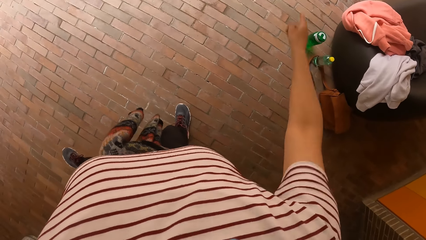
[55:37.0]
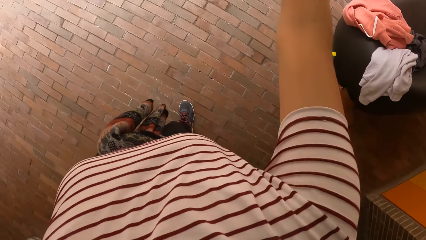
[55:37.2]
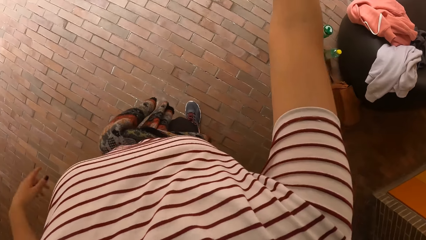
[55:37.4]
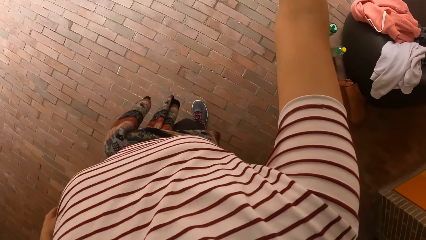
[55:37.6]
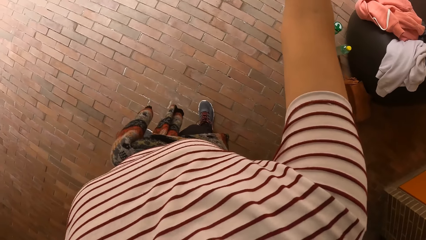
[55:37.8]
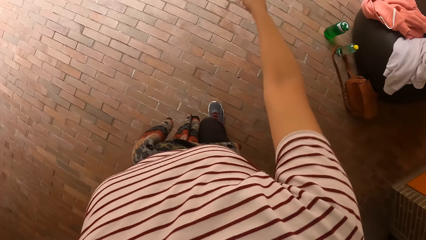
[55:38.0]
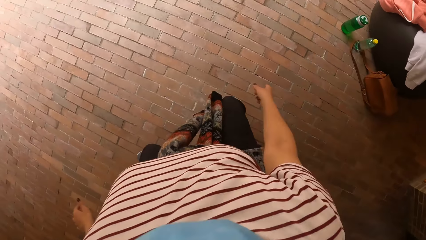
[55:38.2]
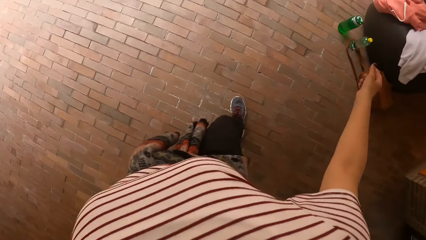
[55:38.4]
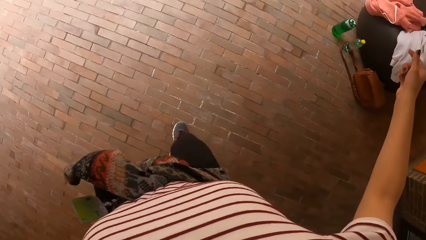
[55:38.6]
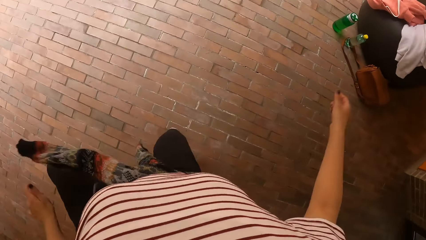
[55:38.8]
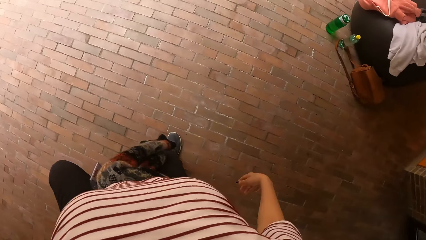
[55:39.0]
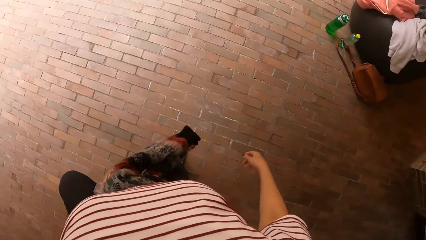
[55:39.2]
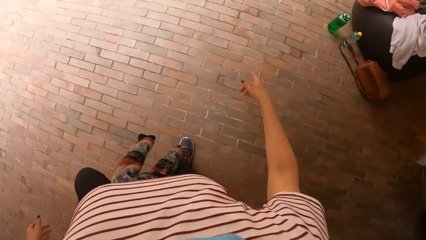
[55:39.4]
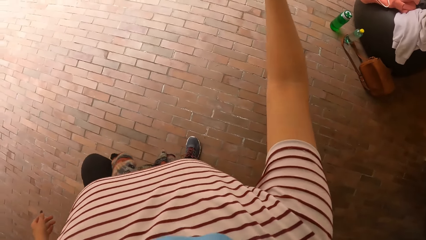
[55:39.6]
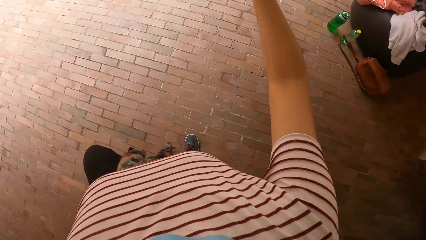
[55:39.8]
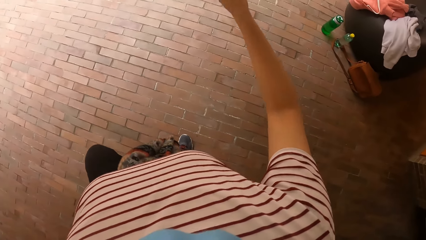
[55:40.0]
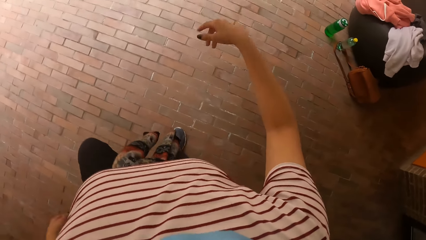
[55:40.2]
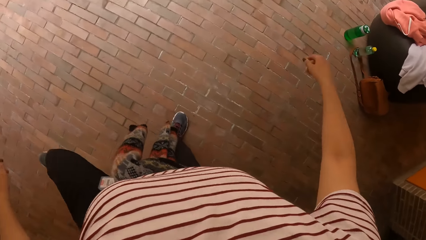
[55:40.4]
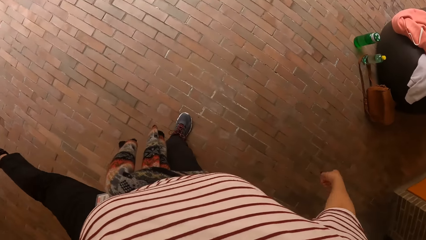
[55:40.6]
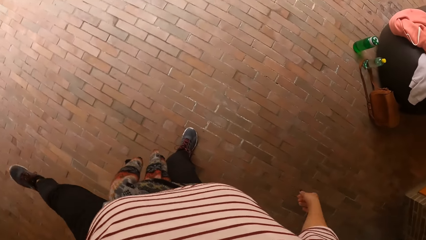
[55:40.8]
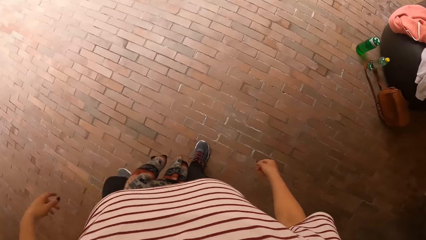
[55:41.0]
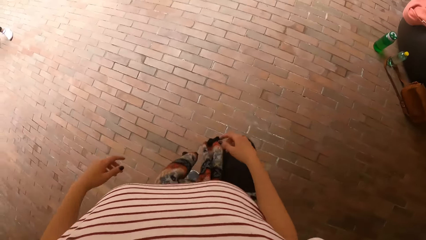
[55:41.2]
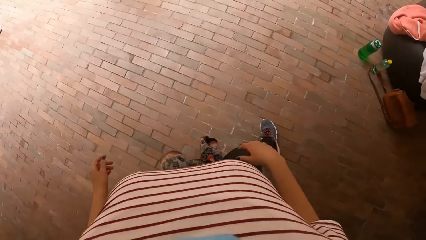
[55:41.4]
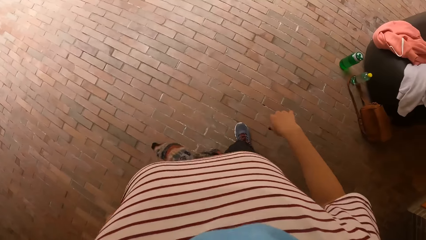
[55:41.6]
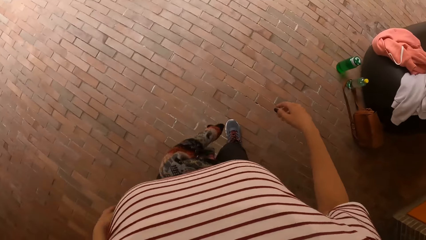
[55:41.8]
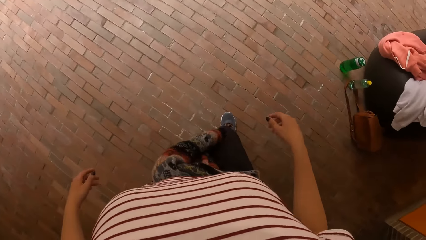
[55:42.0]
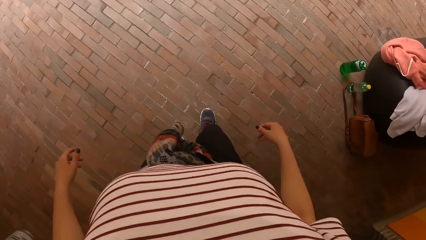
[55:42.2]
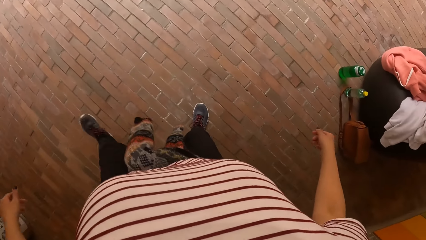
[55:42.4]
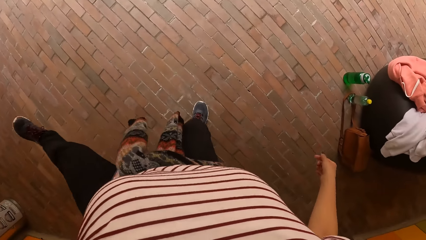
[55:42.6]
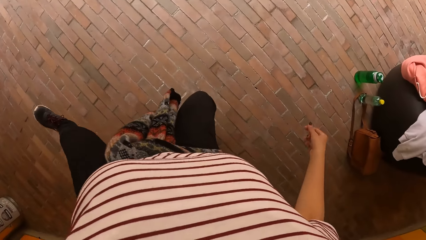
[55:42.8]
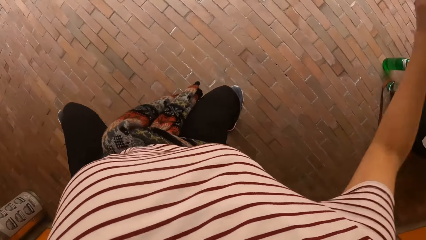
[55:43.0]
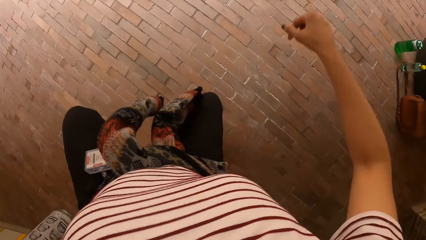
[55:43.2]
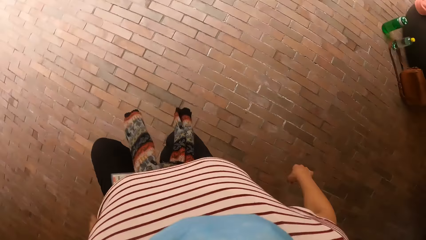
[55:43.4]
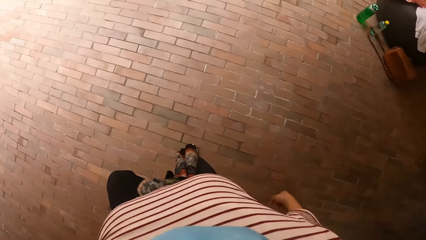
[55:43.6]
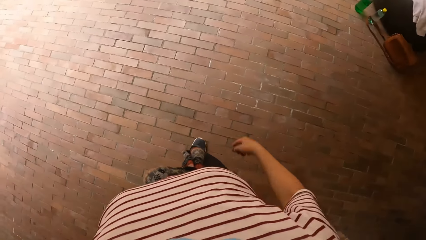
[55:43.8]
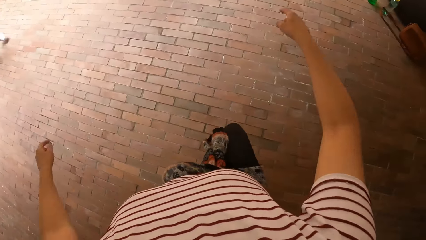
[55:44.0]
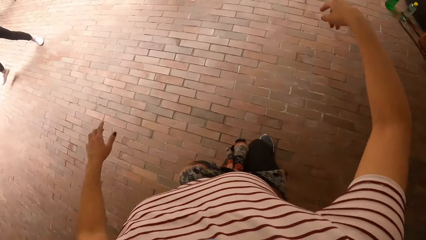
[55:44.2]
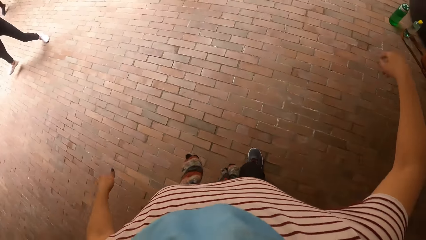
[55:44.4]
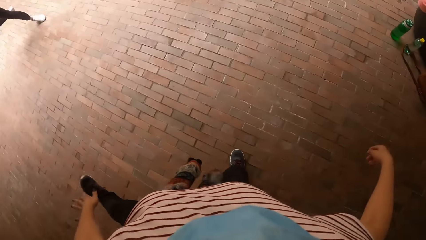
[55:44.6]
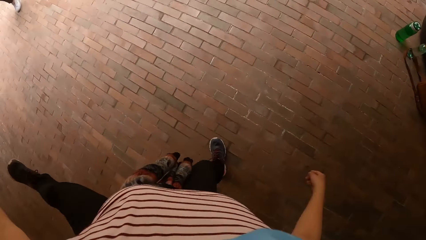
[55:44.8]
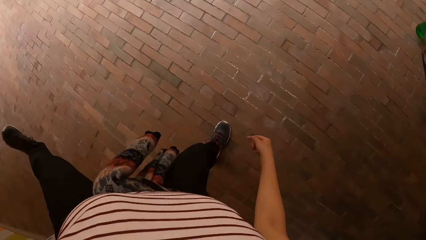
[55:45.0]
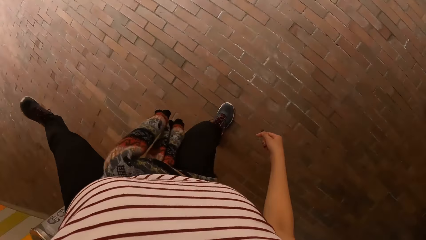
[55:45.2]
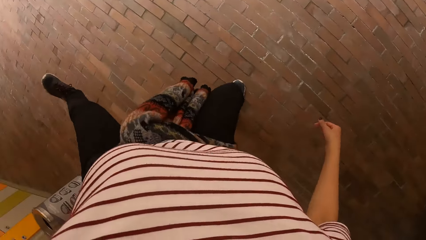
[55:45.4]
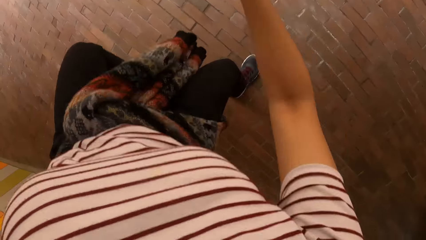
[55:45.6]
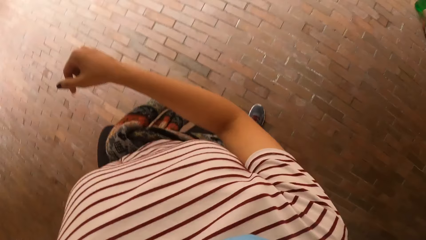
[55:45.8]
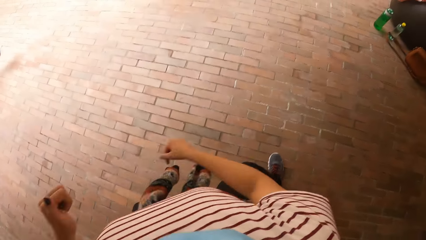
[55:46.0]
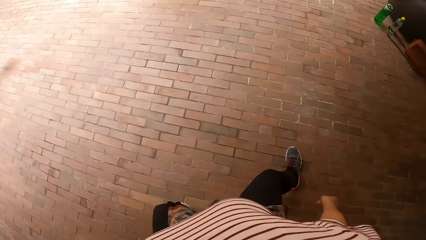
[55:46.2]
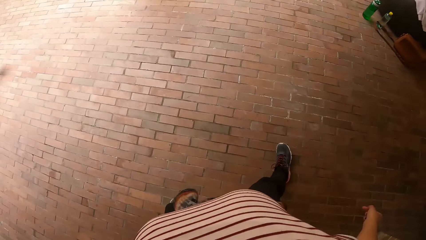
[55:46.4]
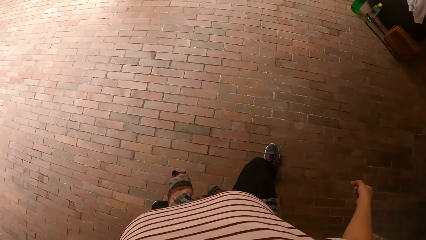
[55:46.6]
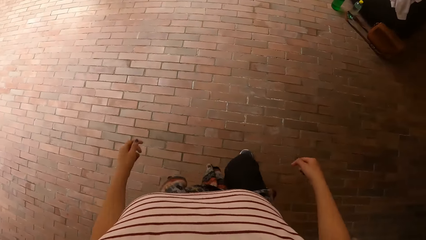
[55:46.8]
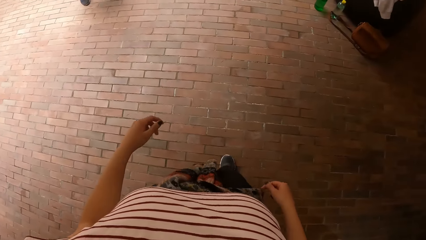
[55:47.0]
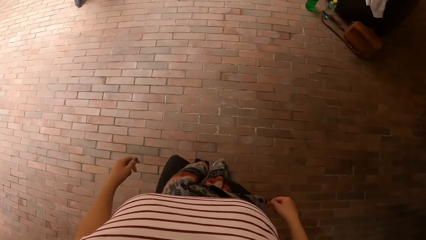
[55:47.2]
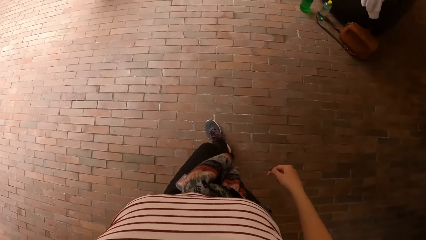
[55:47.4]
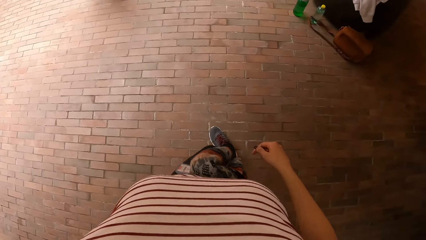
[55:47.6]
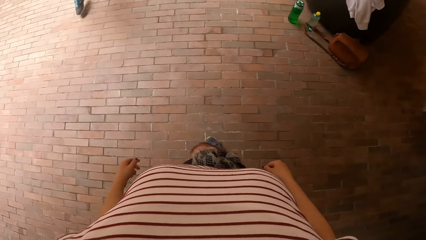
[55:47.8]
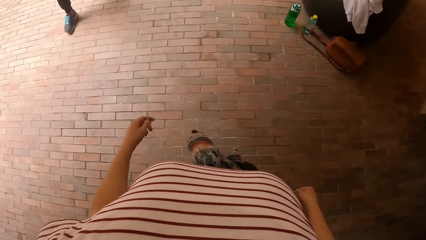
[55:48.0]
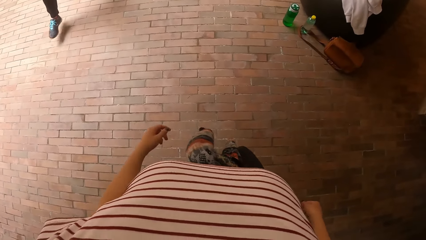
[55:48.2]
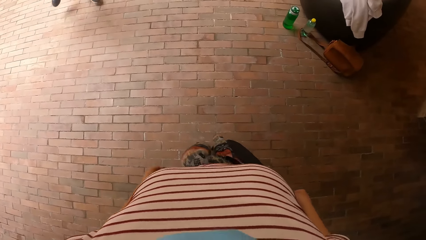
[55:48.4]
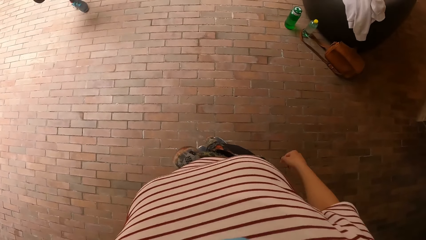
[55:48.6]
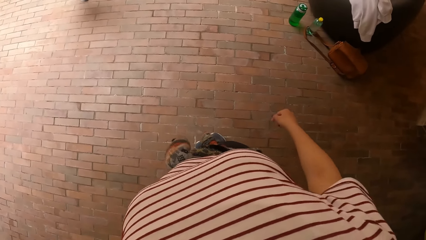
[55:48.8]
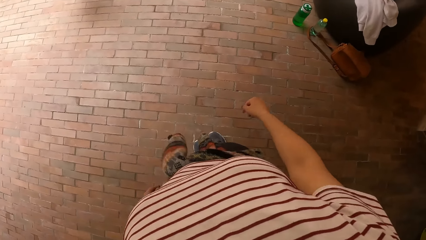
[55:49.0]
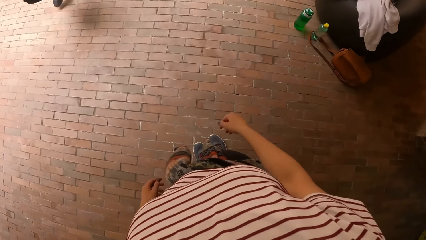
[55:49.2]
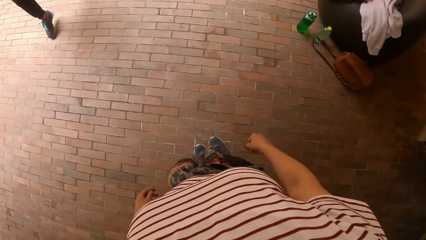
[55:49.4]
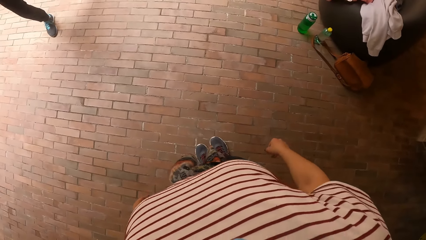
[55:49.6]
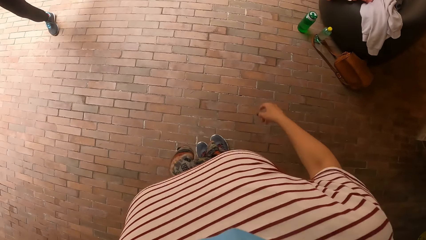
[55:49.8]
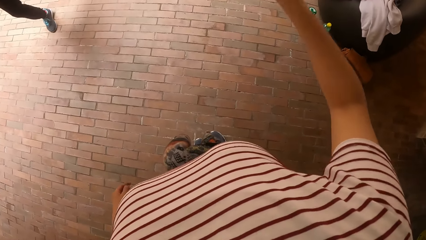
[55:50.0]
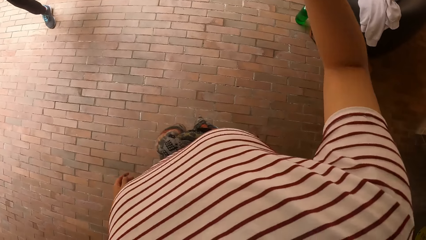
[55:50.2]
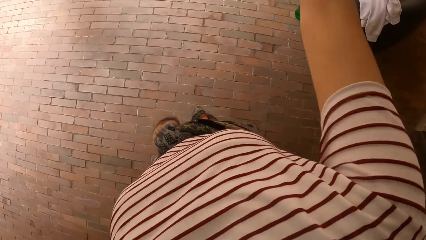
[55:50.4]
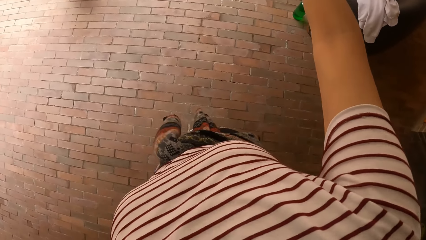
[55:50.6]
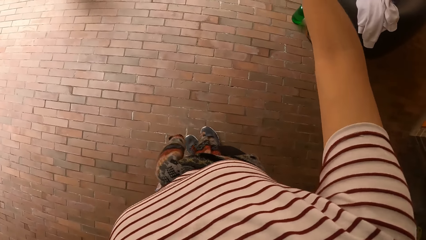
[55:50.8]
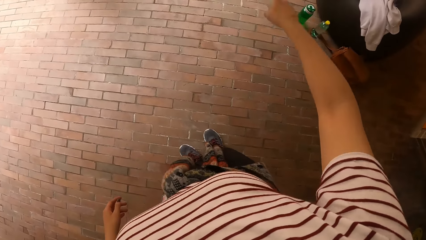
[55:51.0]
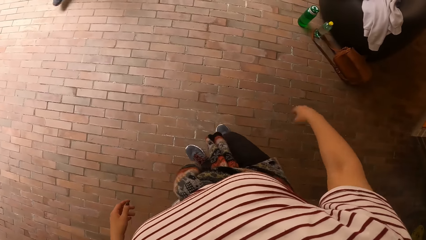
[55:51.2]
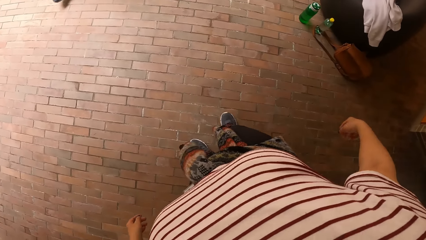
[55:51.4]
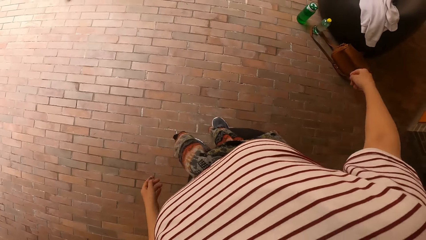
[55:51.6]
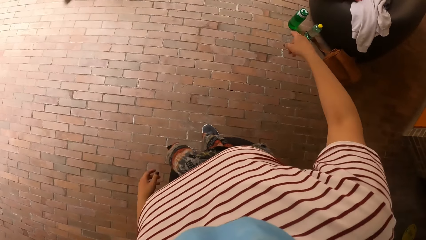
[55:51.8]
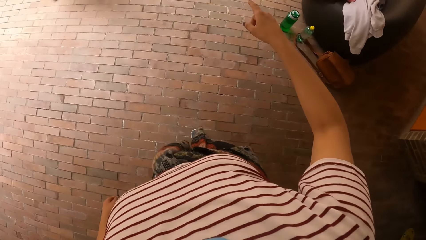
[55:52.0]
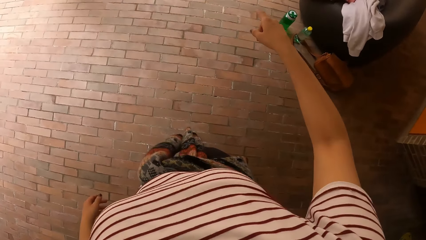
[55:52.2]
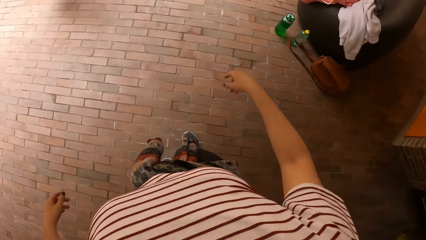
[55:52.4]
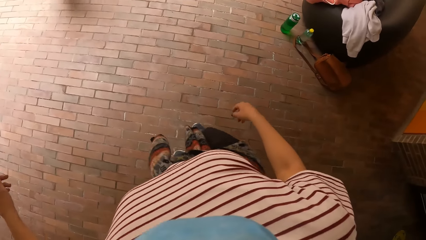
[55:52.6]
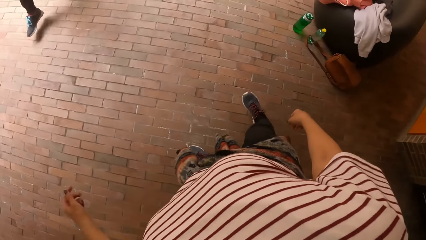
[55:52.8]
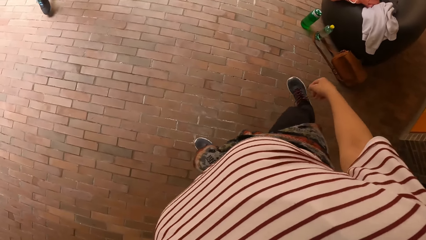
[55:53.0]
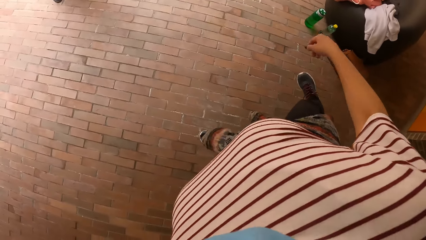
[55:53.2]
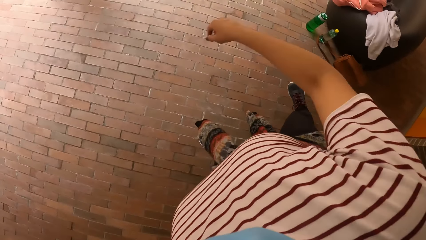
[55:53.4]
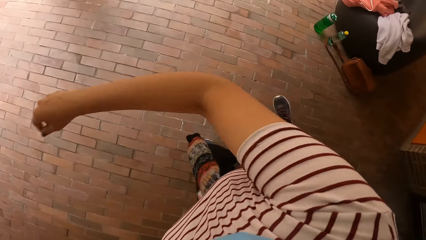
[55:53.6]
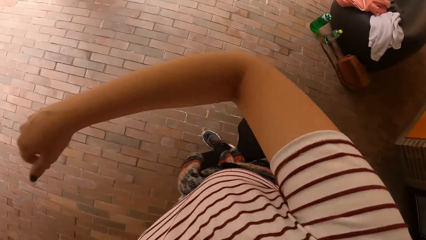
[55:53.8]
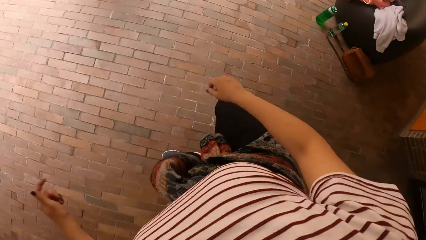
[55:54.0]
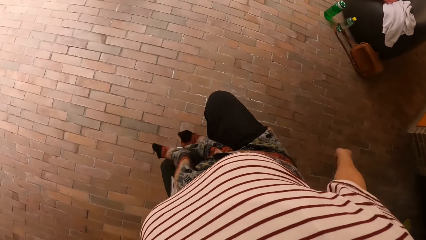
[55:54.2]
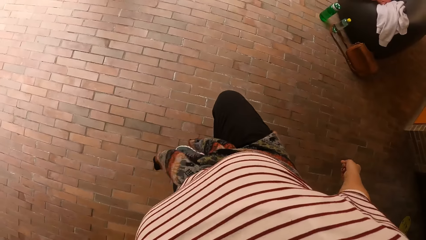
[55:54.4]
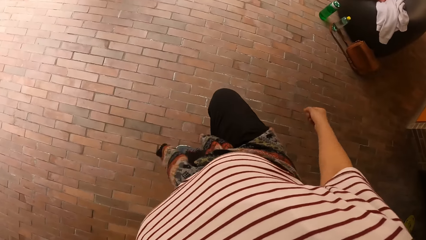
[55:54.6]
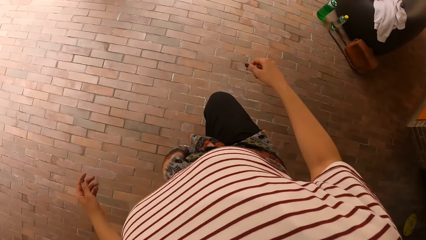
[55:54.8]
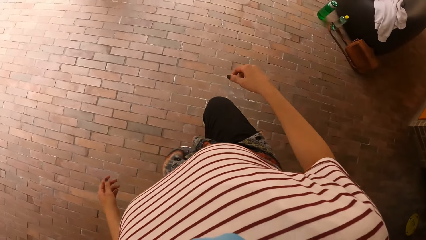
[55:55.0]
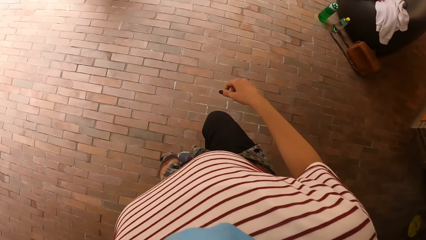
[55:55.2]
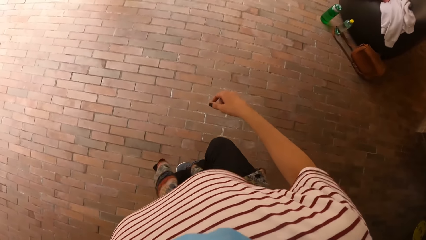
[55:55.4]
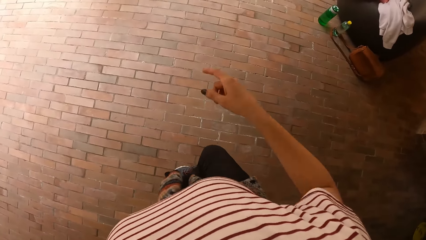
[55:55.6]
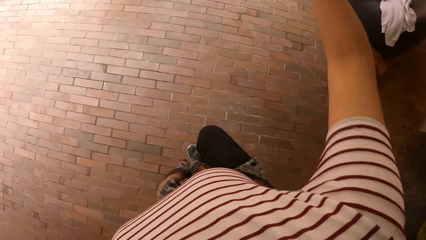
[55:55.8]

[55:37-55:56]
The camera wearer lifts a hand. They jump up. They lift a hand. They spread a leg. They move to the side. They lift a leg. They jump to the side. They lift a leg. They jump up. They move around. They lift a leg. They jump up.
